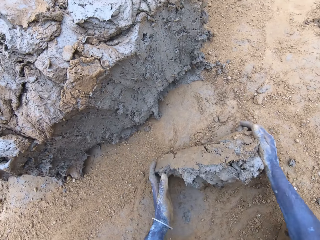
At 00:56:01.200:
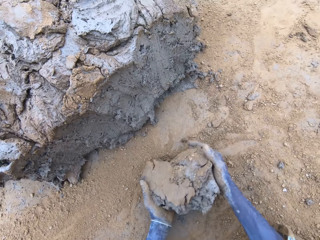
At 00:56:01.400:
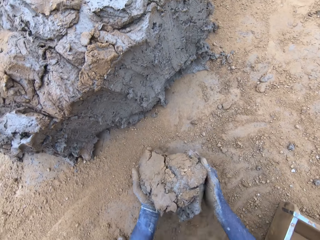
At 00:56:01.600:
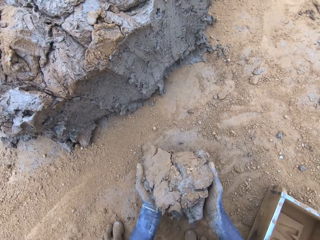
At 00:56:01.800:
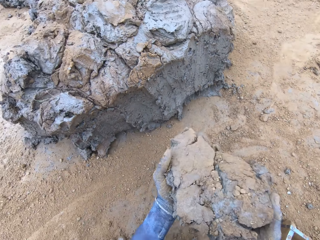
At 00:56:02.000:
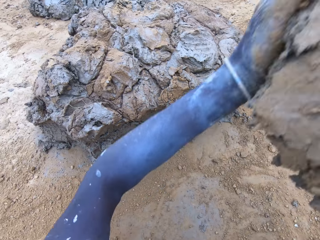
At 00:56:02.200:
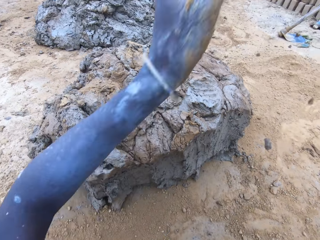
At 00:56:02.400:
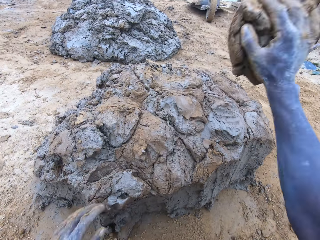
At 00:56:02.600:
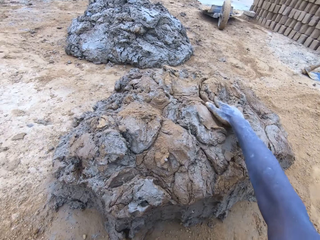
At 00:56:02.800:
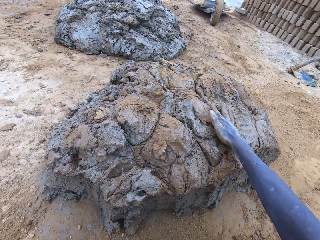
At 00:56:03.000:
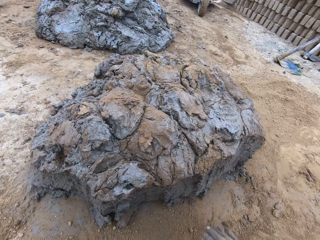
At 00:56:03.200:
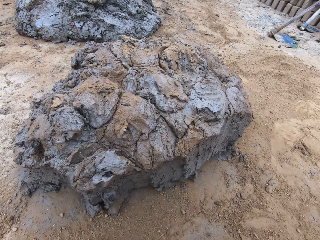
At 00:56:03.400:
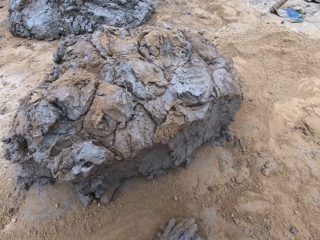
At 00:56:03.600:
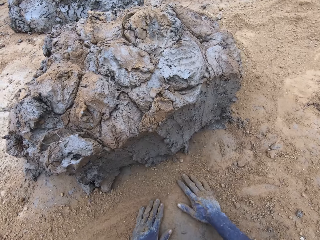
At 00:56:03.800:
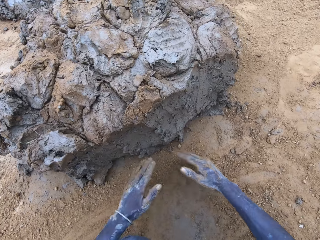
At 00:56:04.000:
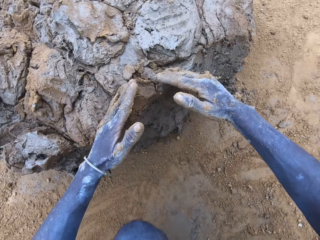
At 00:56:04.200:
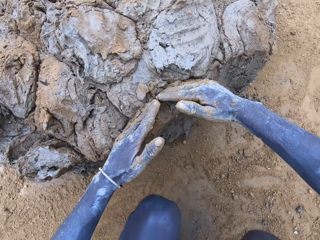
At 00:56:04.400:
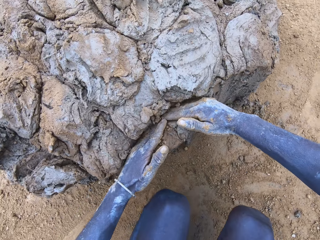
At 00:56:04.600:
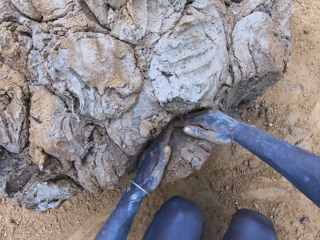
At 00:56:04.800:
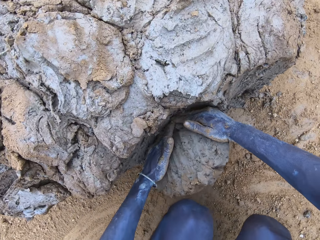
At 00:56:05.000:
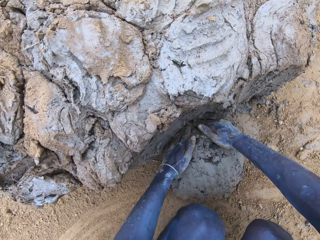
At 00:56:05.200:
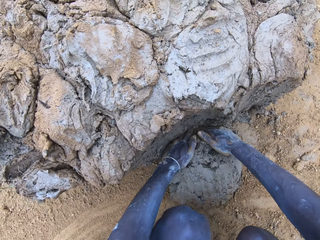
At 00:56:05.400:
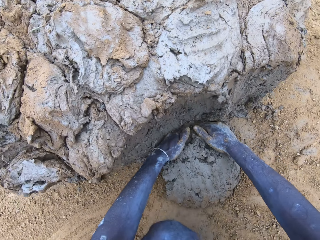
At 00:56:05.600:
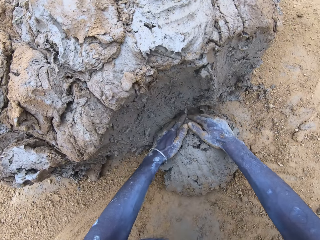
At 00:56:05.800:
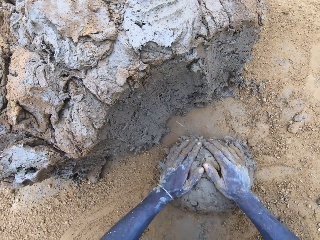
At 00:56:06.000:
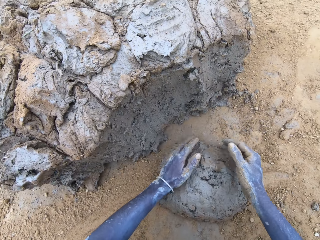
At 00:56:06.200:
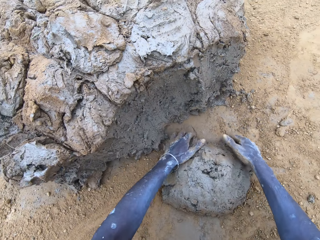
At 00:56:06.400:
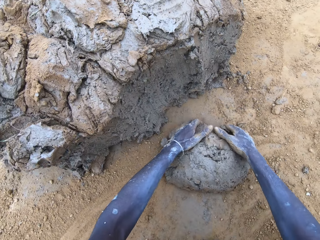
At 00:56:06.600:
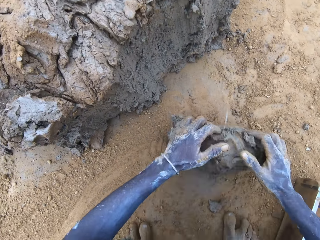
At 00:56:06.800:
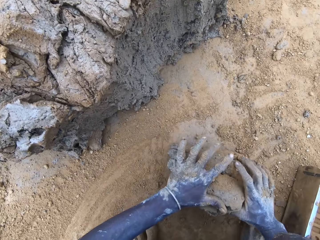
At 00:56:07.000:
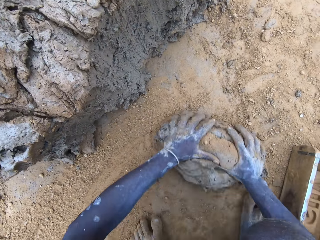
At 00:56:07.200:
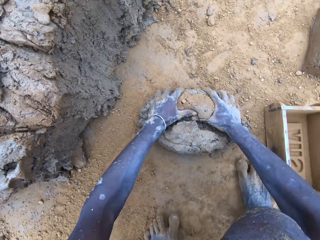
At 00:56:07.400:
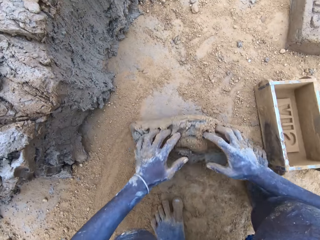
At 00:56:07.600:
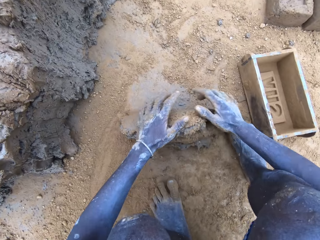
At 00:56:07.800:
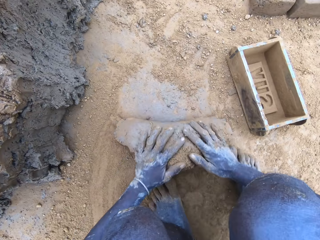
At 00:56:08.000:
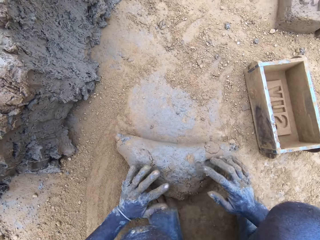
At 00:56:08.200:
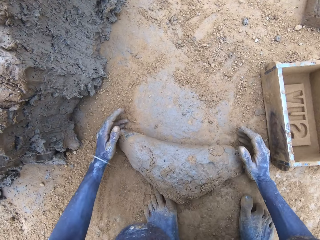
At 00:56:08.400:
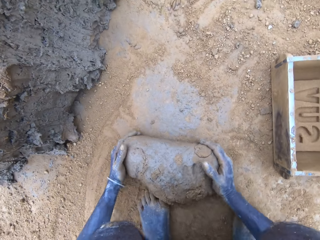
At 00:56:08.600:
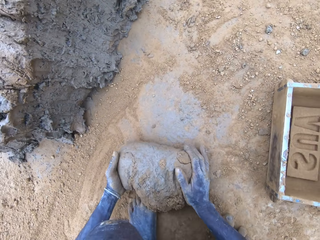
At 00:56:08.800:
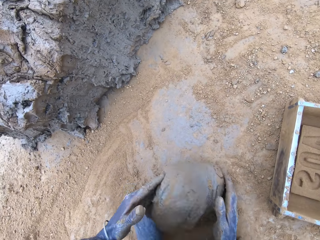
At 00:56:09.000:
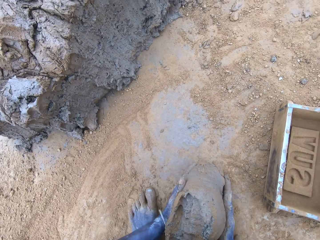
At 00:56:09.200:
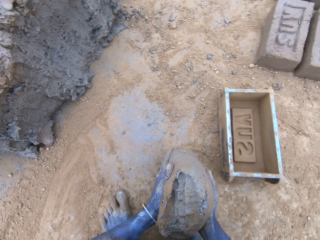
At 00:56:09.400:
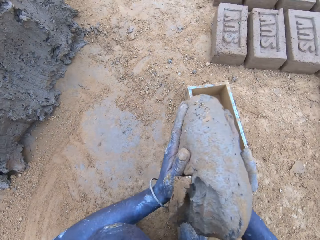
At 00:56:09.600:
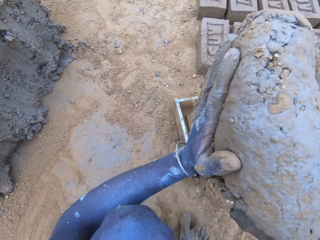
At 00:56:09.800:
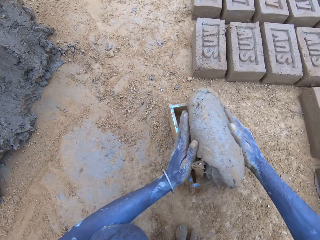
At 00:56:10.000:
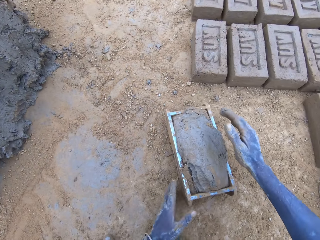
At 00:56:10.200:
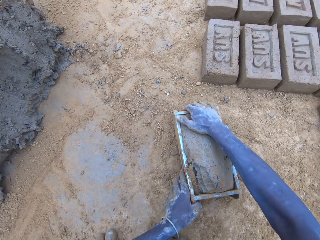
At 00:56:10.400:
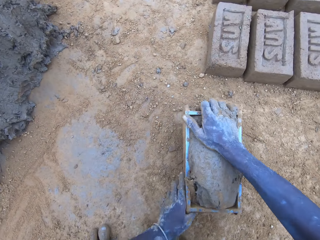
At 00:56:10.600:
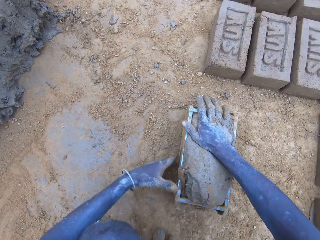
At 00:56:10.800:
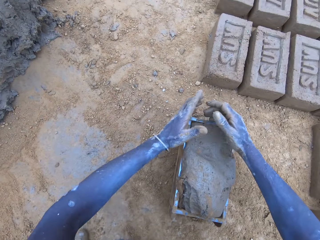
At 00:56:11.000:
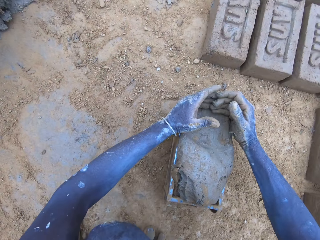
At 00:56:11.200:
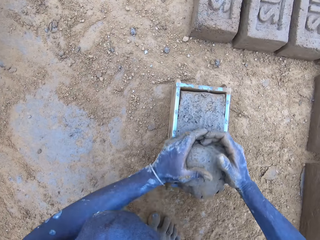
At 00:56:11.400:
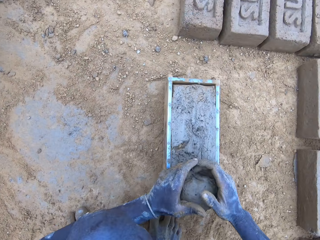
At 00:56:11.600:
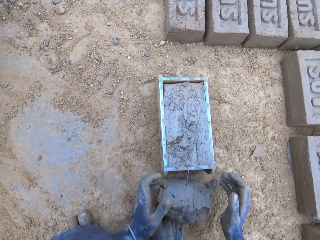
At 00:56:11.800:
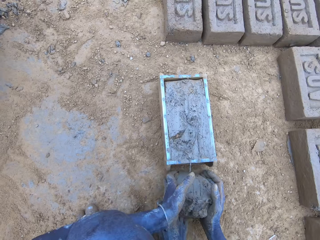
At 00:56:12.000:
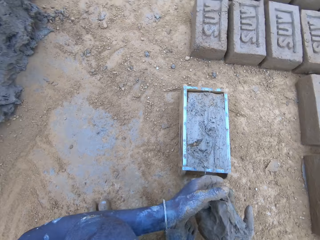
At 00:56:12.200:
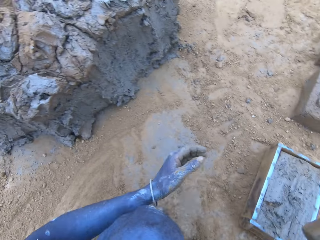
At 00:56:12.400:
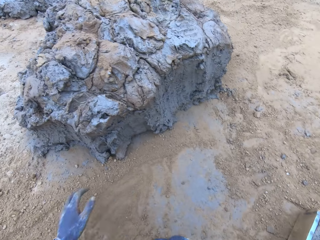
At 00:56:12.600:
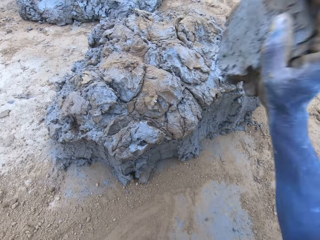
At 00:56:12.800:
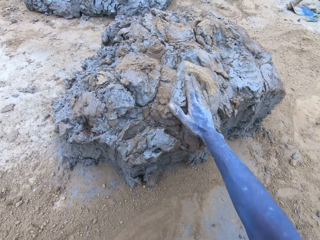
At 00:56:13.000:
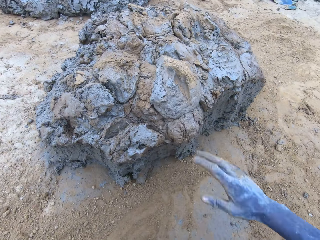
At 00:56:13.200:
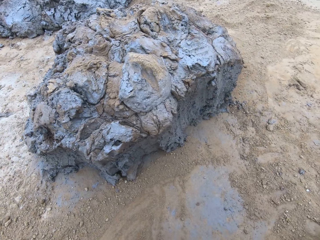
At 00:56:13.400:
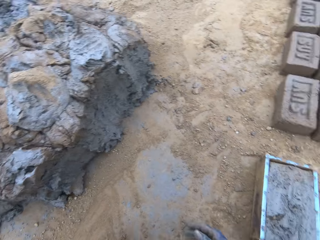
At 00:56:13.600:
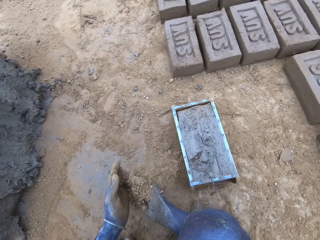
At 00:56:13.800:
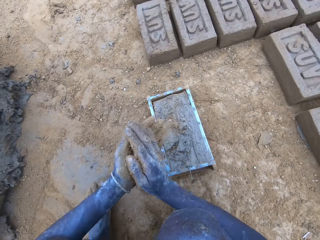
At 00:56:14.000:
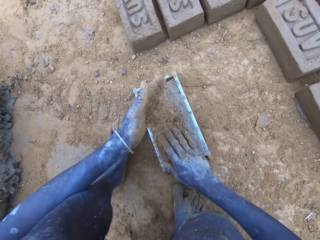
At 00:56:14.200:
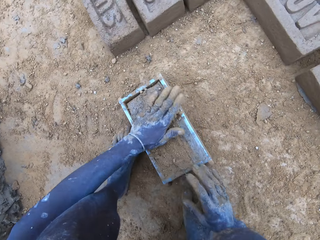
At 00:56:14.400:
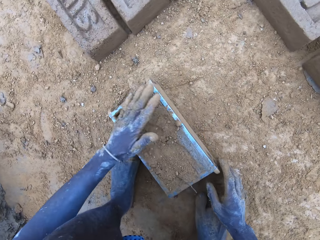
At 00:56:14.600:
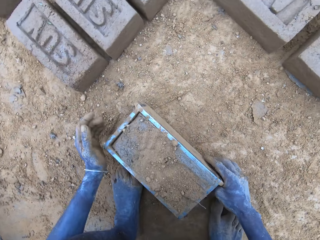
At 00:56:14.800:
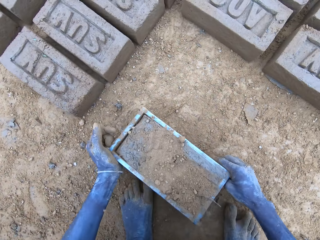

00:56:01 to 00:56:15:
The camera wearer throws the mud on the pile of mud. They scoop the clay using hands. They roll the clay on the ground. They put the clay in the brick mould. They scoop the excess mud on the brick mould. They throw the mud on the pile of mud.

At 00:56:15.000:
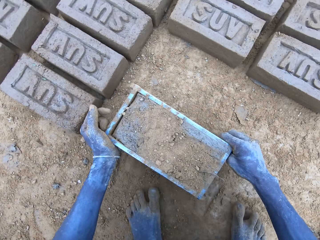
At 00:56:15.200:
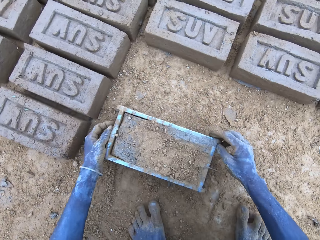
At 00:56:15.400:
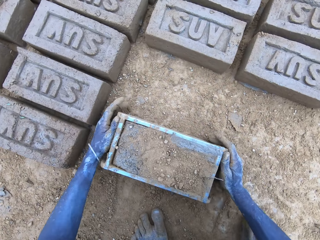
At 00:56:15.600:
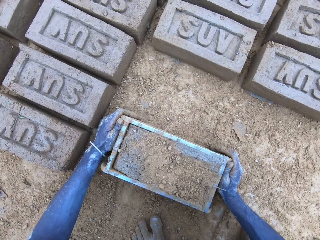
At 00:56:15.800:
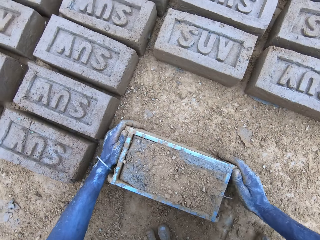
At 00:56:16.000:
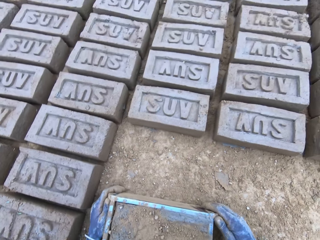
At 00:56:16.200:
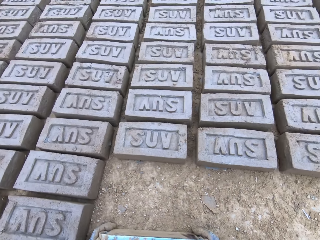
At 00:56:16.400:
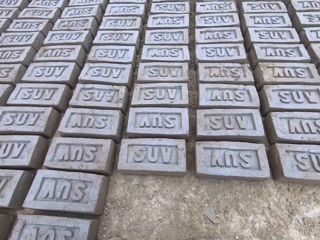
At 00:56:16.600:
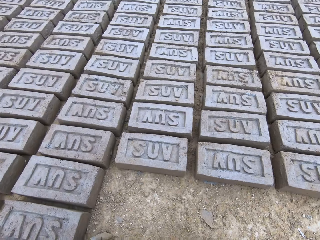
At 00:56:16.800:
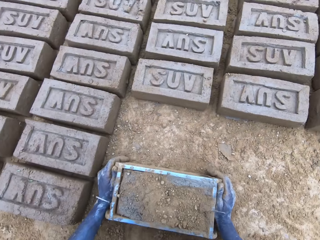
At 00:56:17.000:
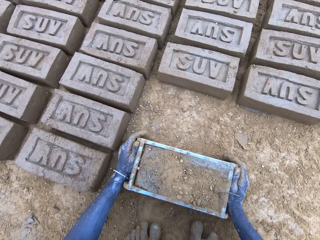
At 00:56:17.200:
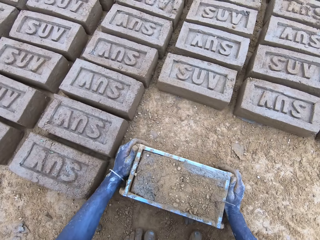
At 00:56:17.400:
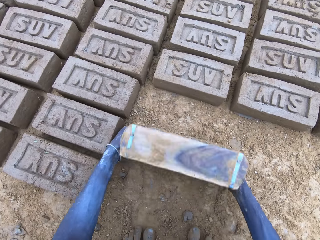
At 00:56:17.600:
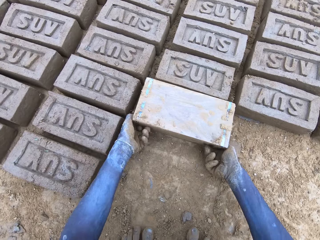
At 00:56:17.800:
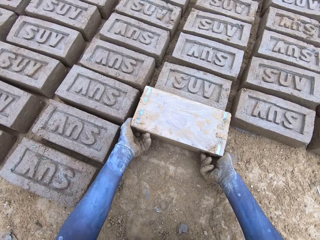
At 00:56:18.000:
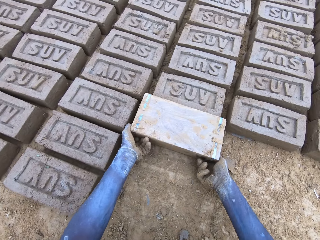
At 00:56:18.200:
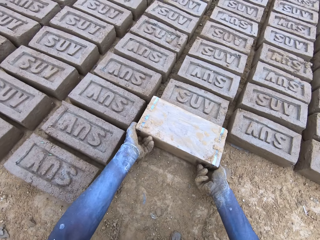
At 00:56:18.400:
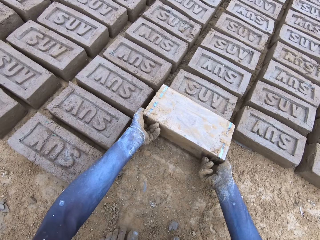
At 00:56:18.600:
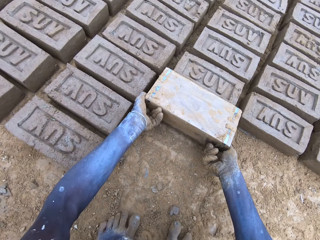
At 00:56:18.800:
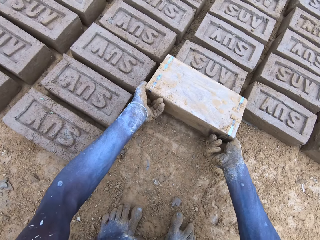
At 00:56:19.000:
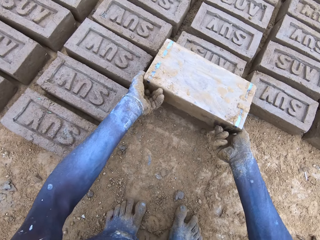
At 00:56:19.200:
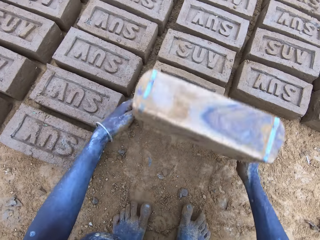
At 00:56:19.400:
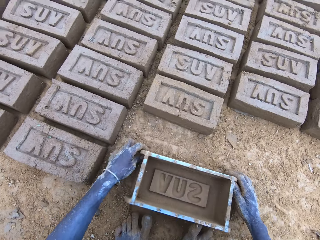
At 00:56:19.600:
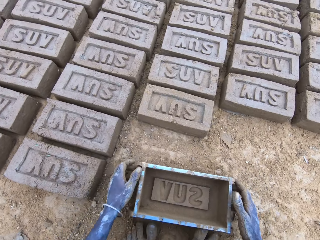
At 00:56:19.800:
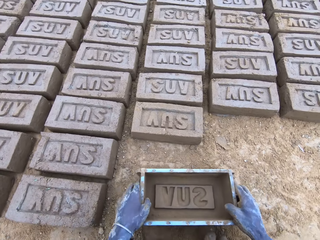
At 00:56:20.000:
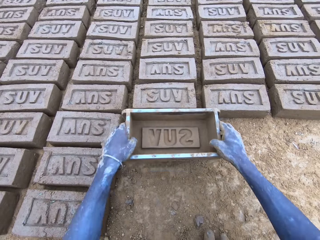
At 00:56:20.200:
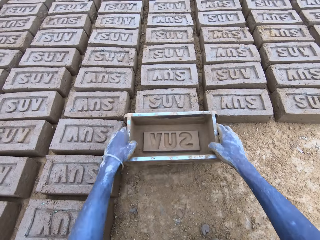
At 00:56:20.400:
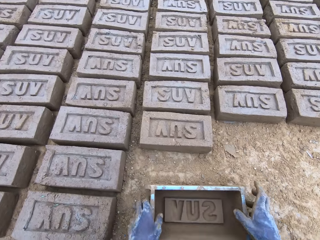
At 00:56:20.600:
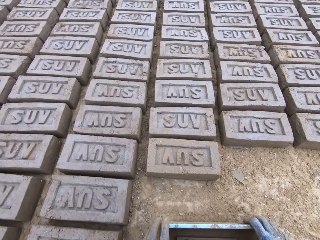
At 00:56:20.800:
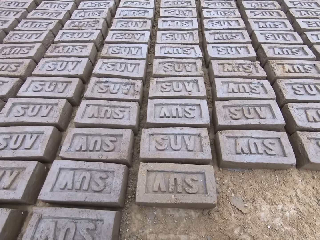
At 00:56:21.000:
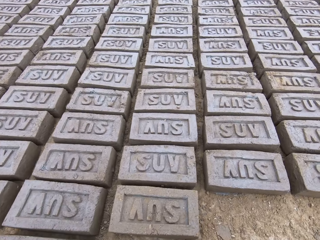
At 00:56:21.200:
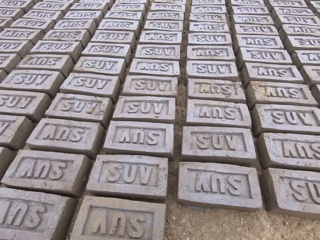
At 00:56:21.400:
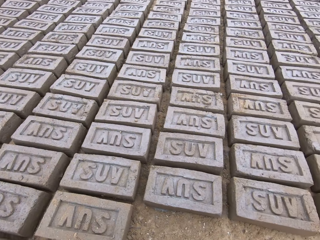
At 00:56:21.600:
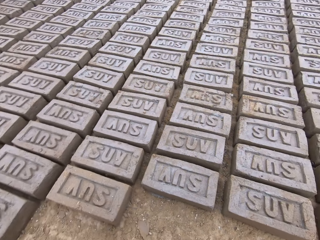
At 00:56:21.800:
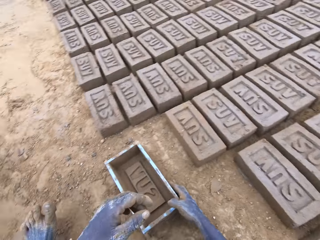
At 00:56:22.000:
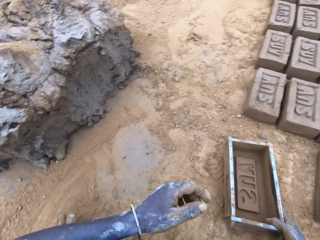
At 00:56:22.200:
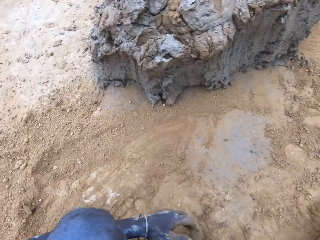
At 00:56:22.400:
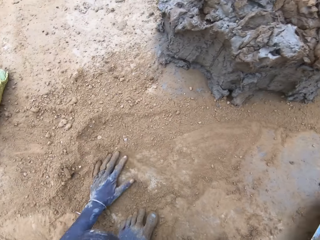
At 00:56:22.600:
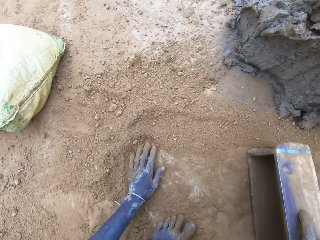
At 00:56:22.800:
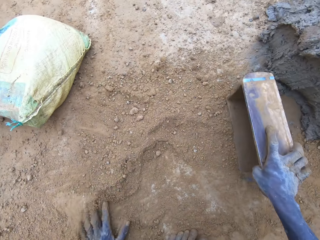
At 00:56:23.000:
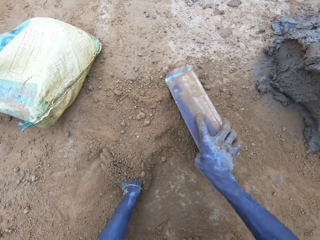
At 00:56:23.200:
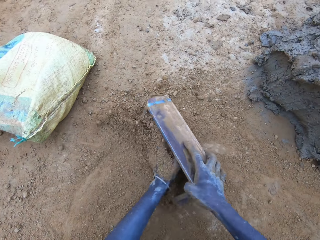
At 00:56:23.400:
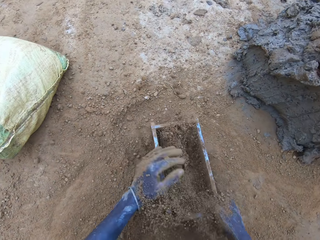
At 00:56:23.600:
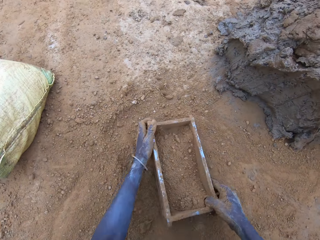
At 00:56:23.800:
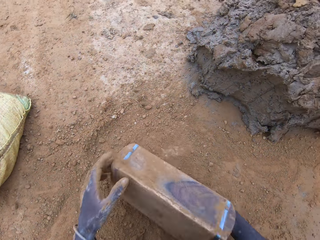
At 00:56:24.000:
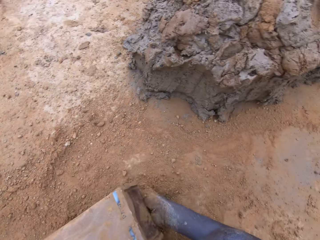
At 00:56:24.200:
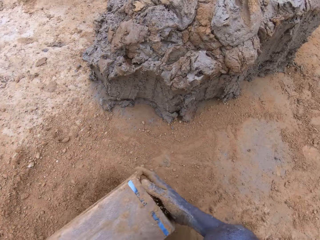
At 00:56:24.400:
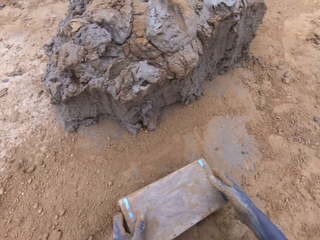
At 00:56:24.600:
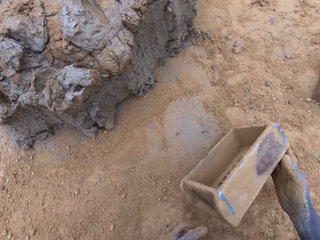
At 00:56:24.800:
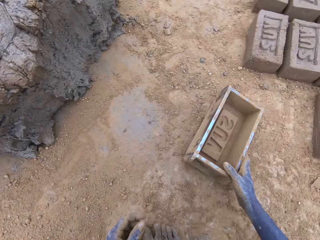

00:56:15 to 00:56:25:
The camera wearer lifts the brick mould. They pour the mud in the brick mould on the ground. They lift the brick mould. They put sand in the brick mould. They pour the sand from the brick mould on the ground.
